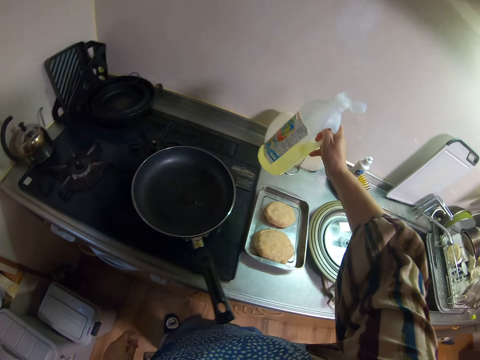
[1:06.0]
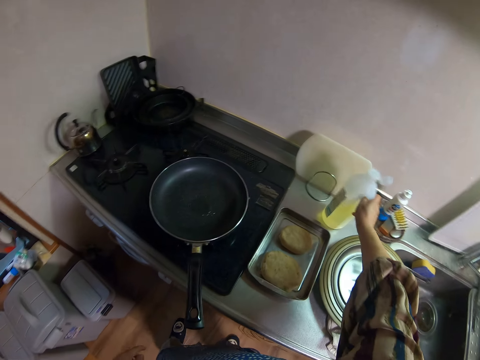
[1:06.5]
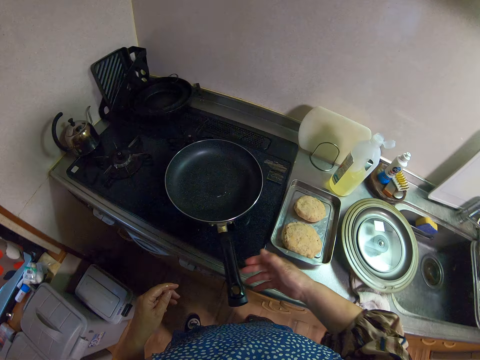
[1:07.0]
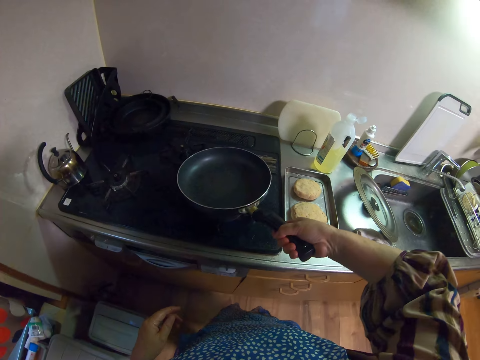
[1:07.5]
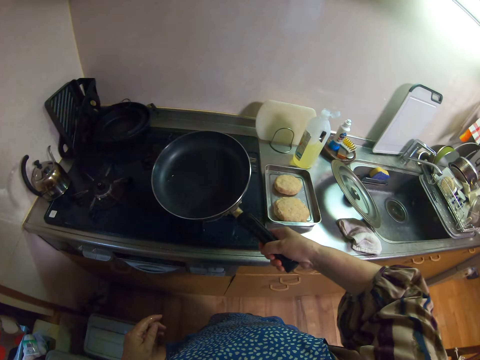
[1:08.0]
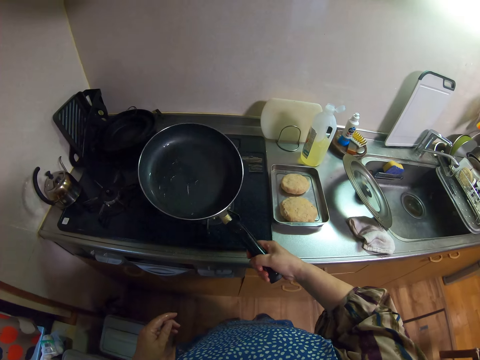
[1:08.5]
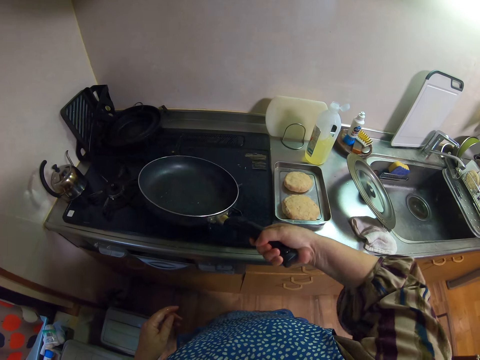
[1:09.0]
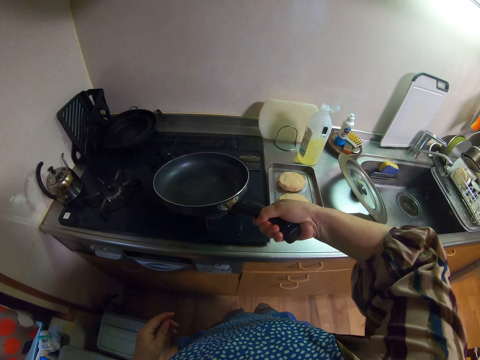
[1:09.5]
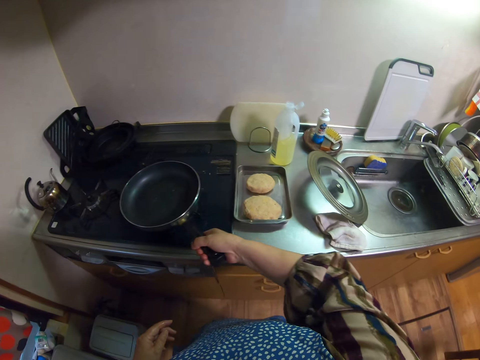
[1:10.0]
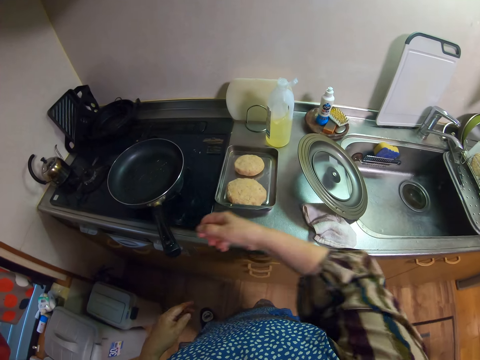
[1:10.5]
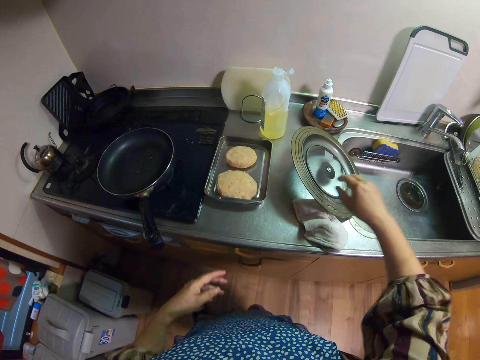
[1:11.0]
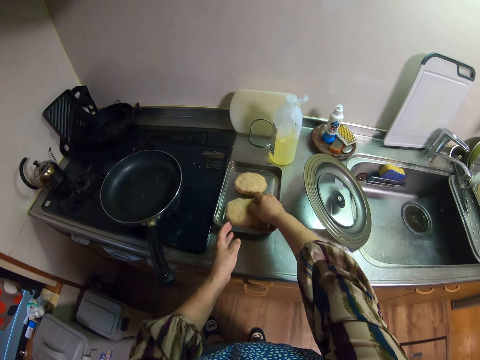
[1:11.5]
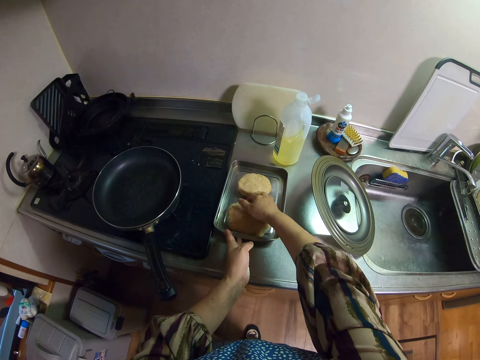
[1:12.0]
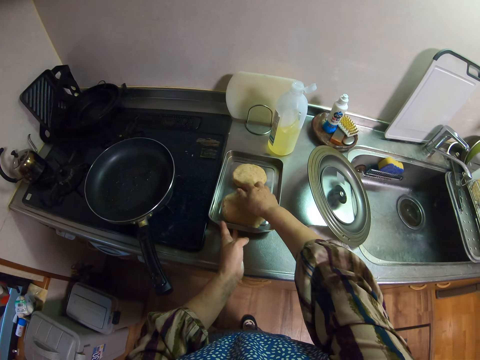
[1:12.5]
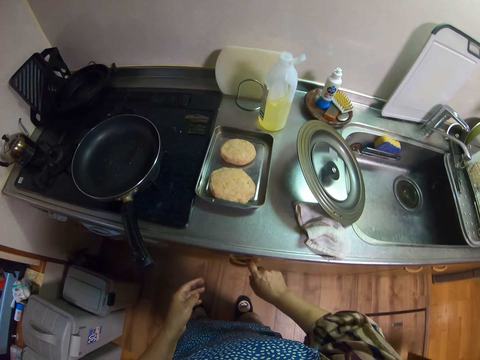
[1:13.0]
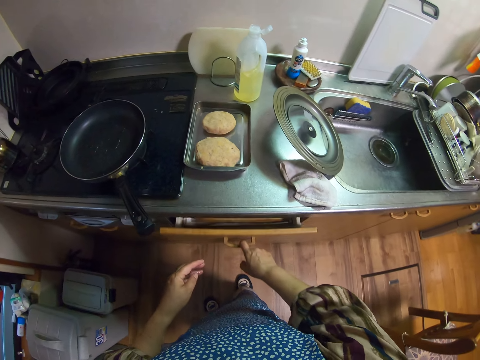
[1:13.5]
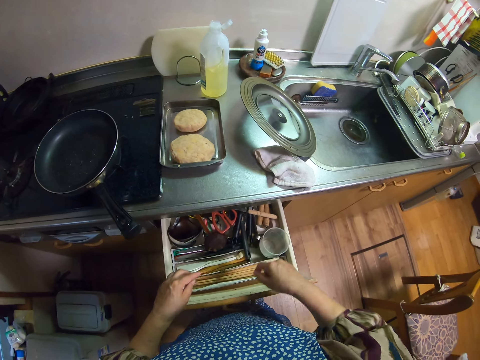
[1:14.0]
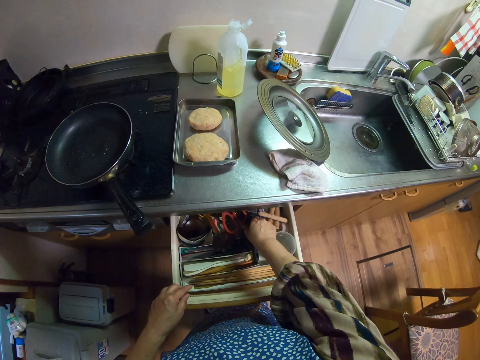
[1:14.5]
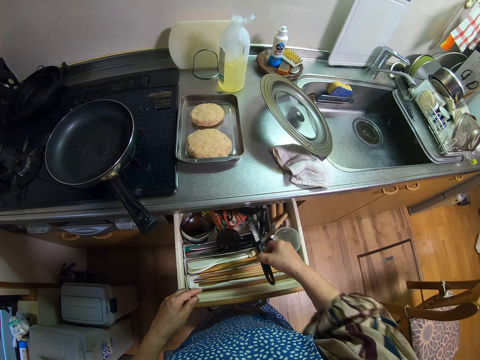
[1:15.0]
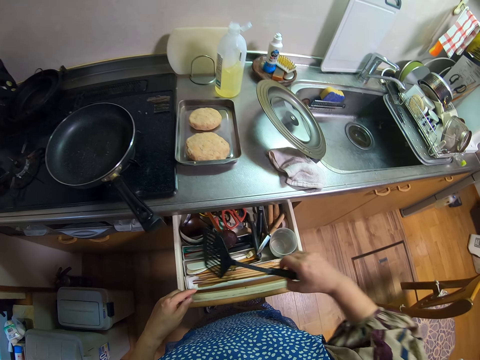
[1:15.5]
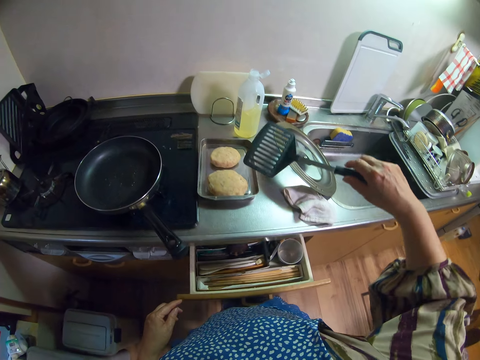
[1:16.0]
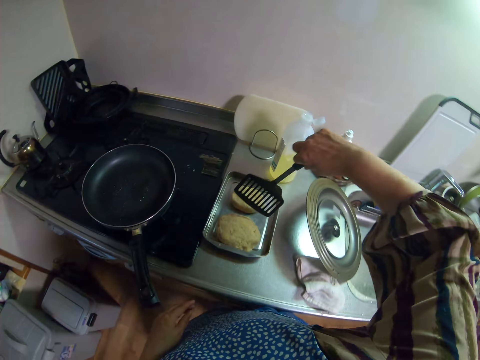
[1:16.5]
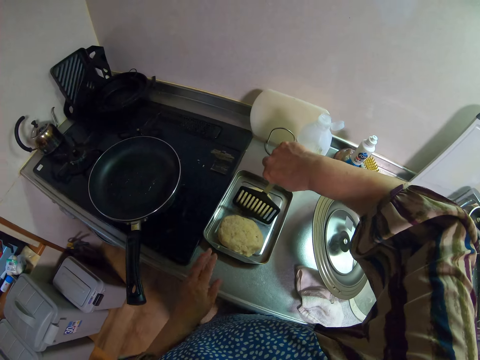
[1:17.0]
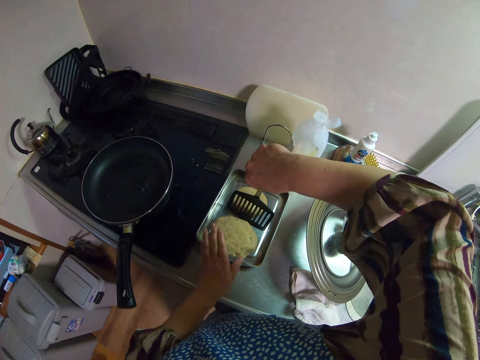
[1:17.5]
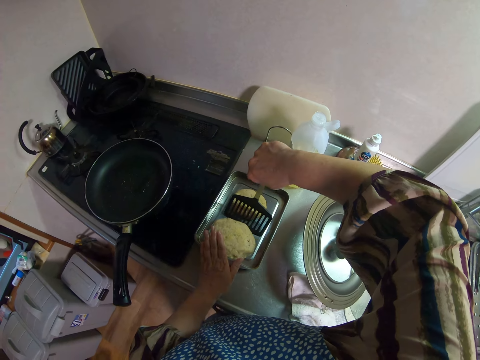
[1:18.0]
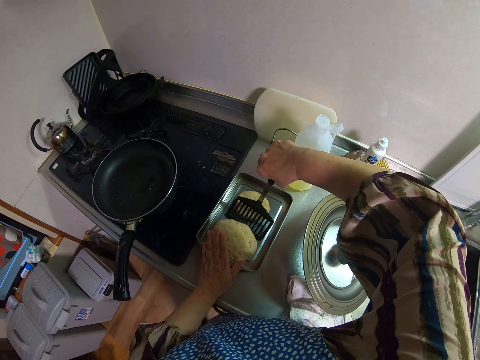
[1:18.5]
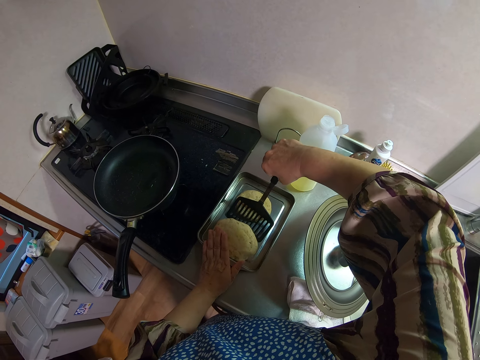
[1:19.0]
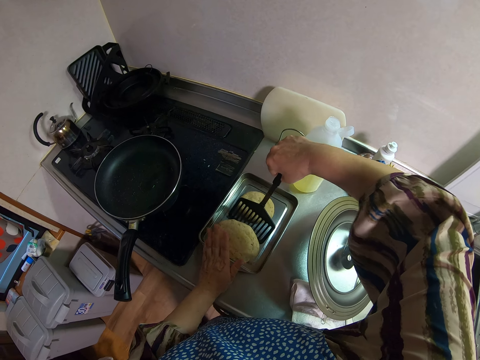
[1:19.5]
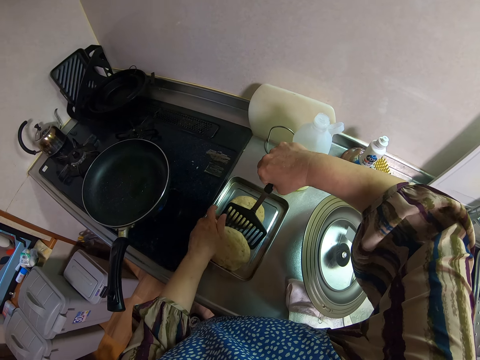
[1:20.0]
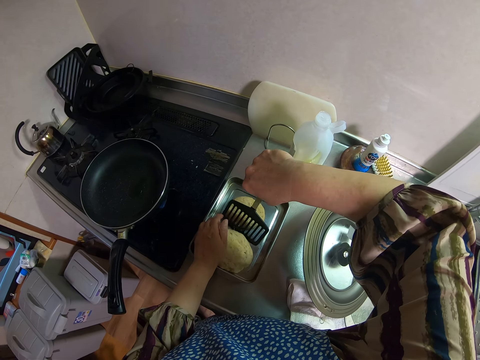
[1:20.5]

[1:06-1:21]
The camera wearer places the bottle of oil on the table. She moves the frying pan on the stove with her right hand. She turns the oil in the pan. She puts the pan on the cooker. She holds the dough. She moves the dough in a tray on the table. She opens a drawer with her right hand. She picks up a turner or scraper from the drawer. She closes the drawer with her lap. She picks up the dough in the tray on the table with her left hand and the turner.

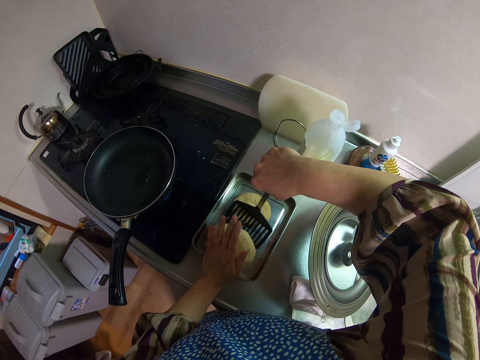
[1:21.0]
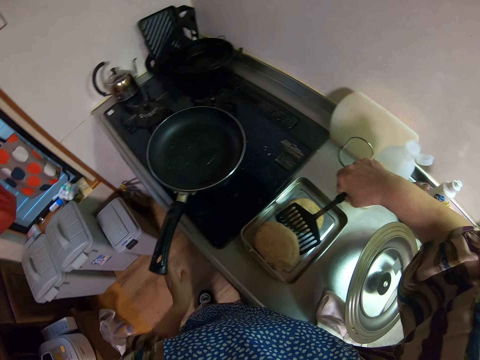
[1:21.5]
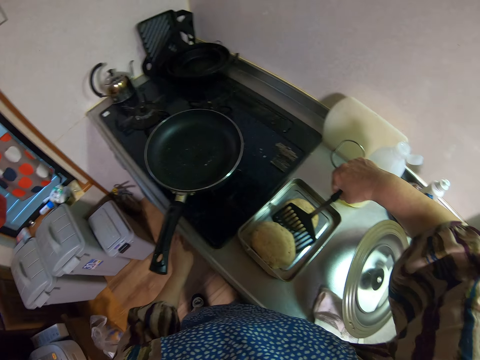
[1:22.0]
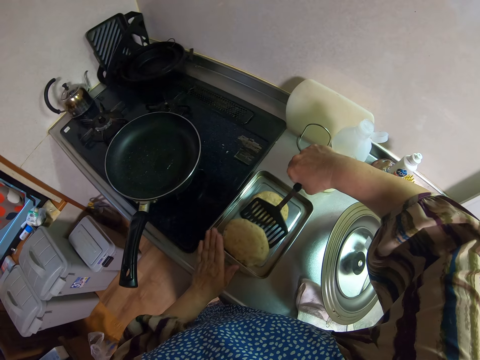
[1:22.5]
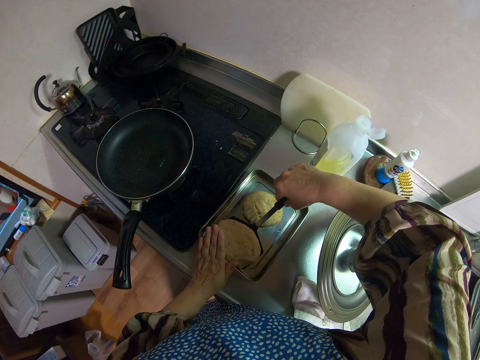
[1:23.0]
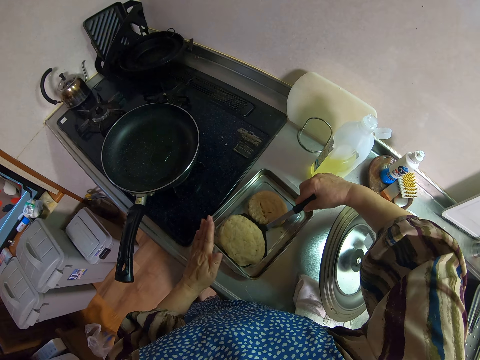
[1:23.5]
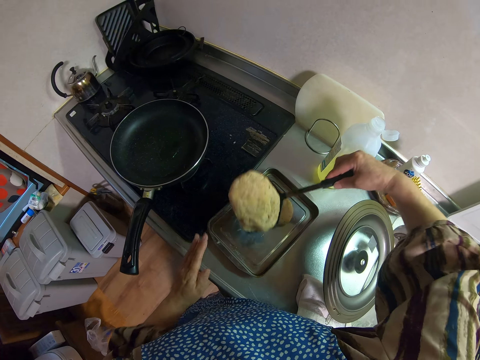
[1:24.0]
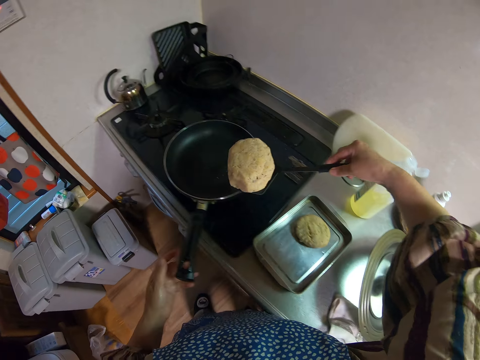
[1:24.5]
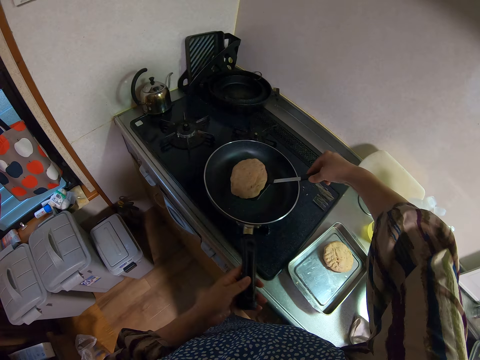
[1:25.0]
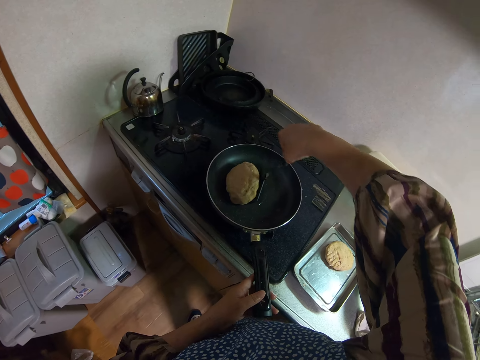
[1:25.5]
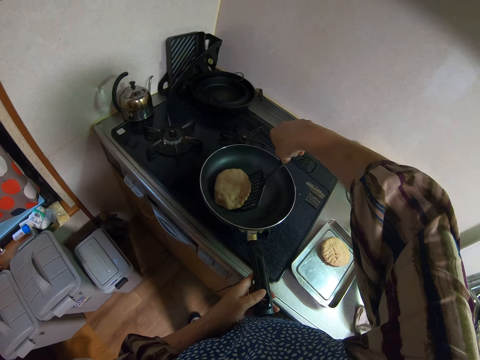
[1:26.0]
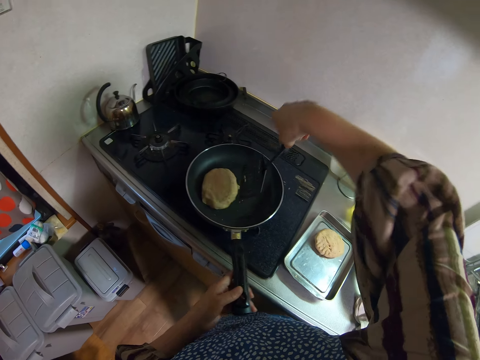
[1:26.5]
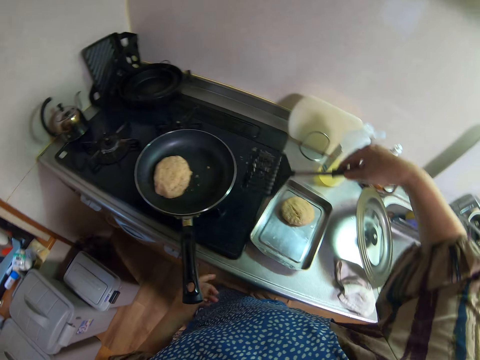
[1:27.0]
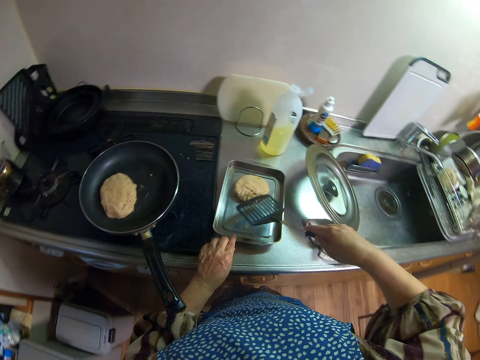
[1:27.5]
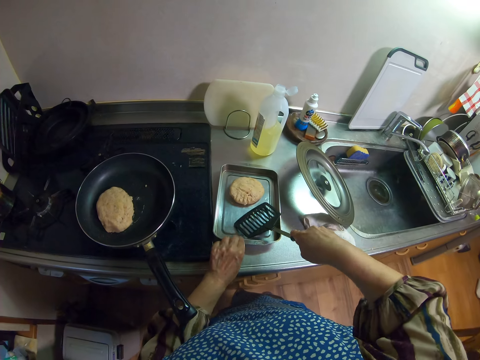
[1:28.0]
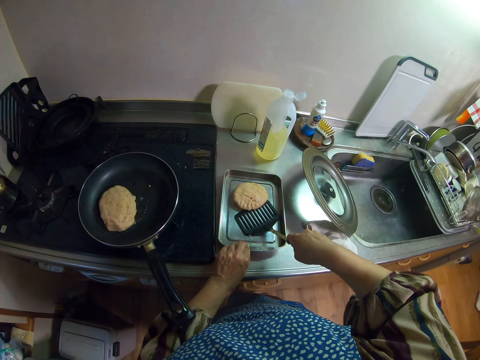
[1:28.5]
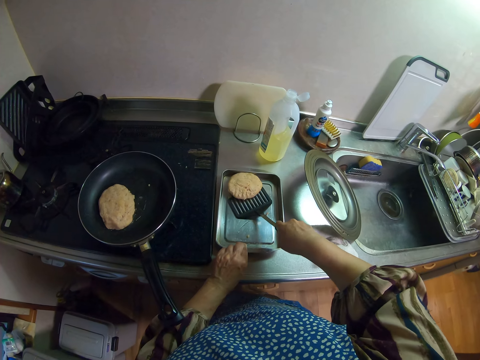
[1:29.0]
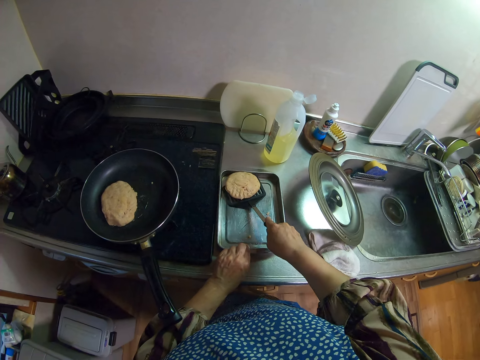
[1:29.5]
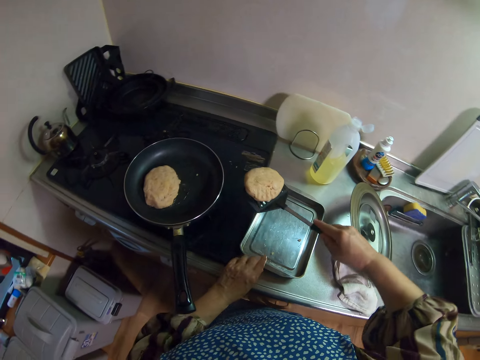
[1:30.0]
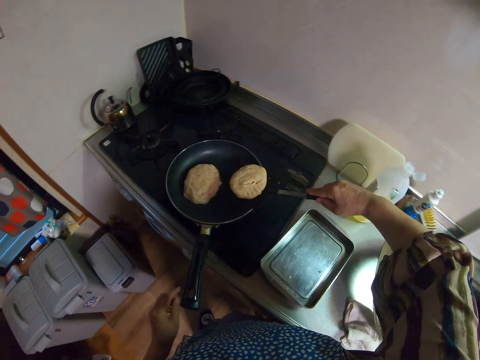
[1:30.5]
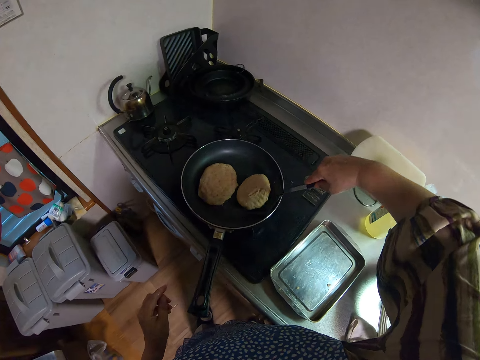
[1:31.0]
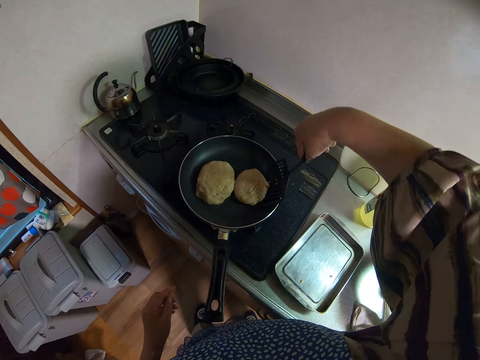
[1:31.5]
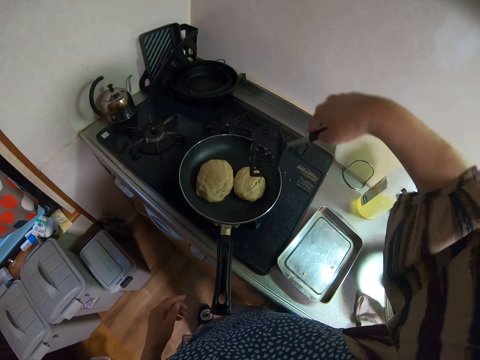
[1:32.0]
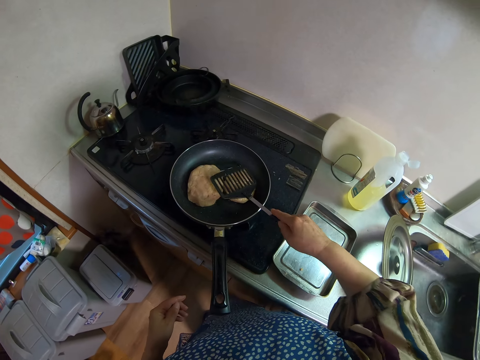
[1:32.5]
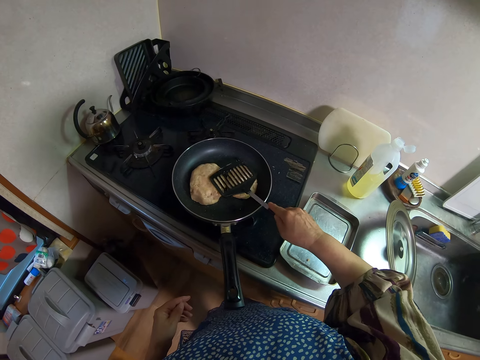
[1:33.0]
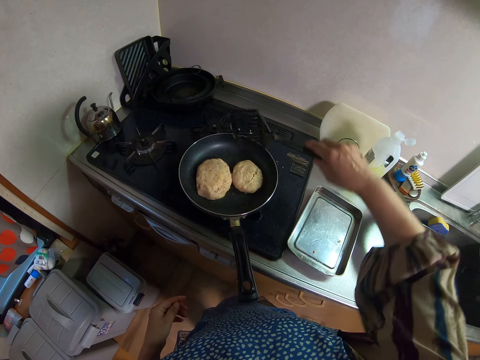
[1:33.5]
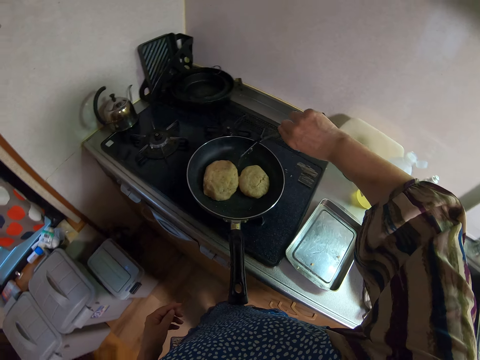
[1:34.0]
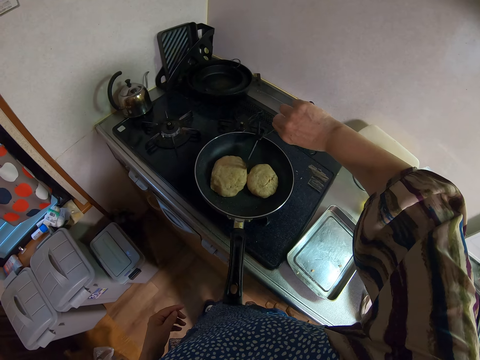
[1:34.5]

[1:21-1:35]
The camera wearer lowers the heat. She touches the stove with her left hand. She picks up the dough in the tray on the table with her left hand and the turner or scraper. She places the dough on the frying pan. She holds the frying pan on the stove with her right hand. She holds the tray with her left hand. She picks up another dough with the turner. She places the dough on the frying pan. She presses the dough with the turner.
